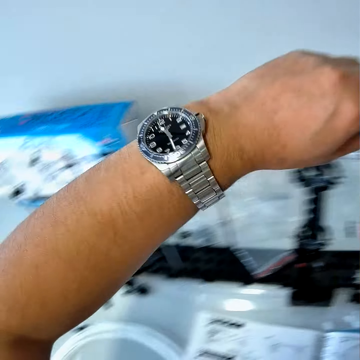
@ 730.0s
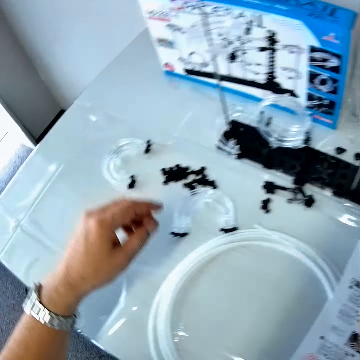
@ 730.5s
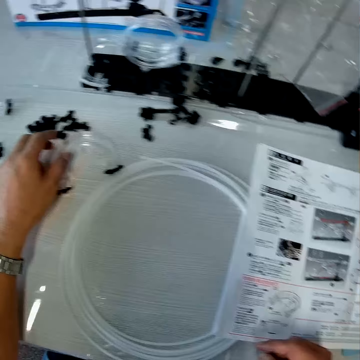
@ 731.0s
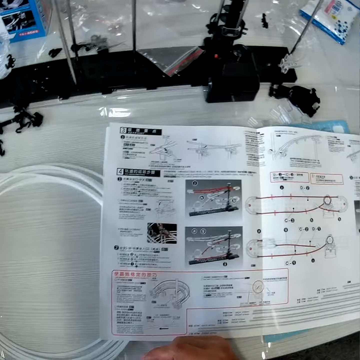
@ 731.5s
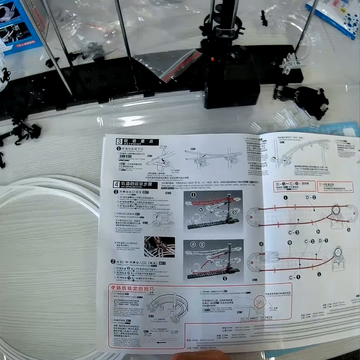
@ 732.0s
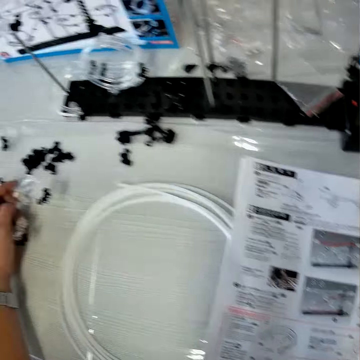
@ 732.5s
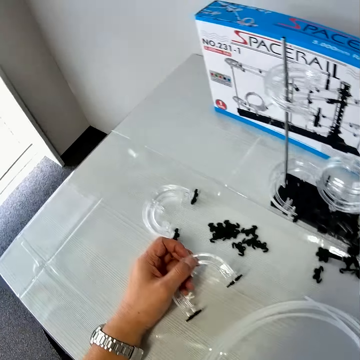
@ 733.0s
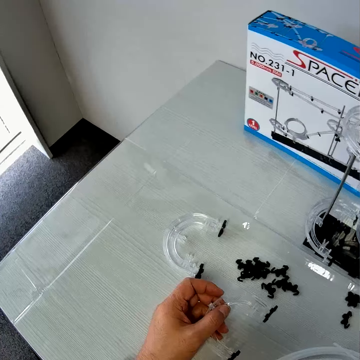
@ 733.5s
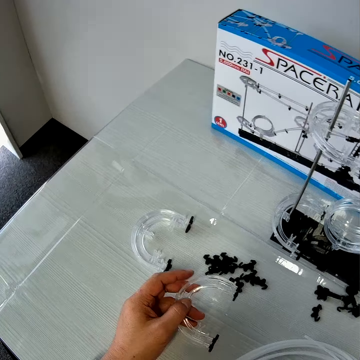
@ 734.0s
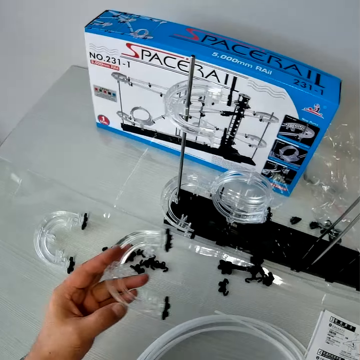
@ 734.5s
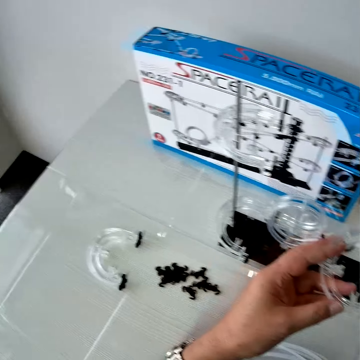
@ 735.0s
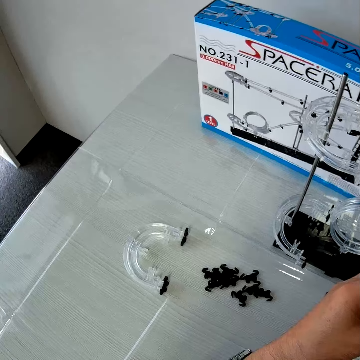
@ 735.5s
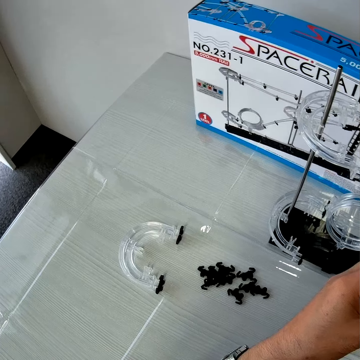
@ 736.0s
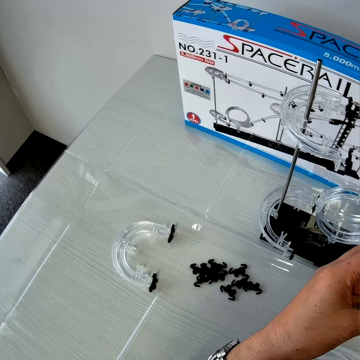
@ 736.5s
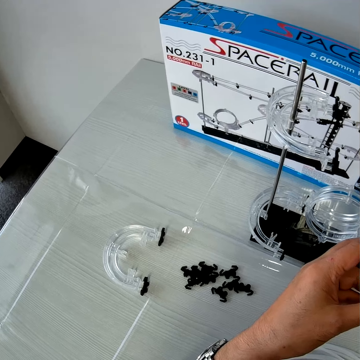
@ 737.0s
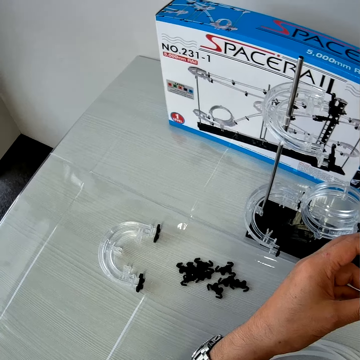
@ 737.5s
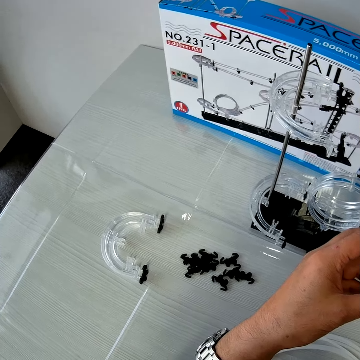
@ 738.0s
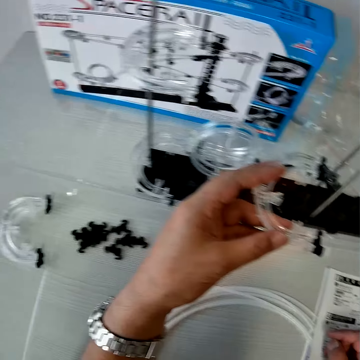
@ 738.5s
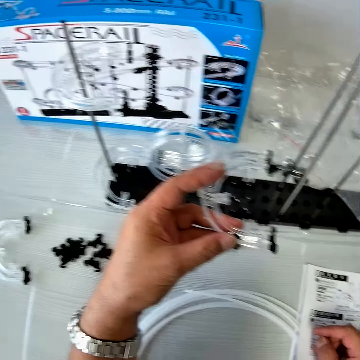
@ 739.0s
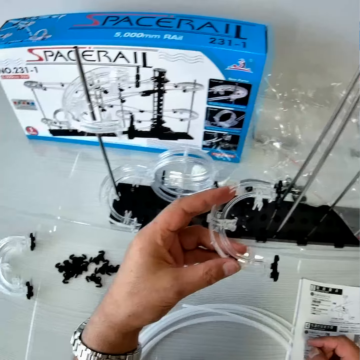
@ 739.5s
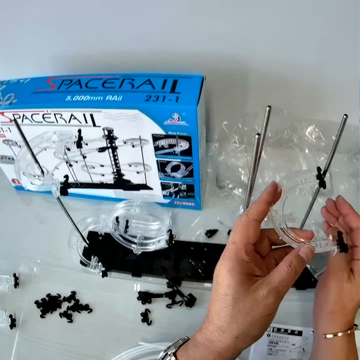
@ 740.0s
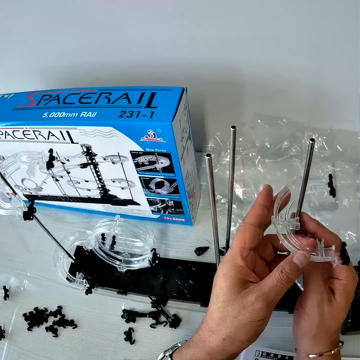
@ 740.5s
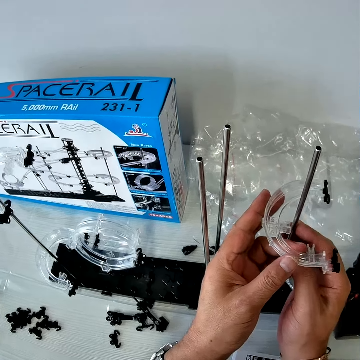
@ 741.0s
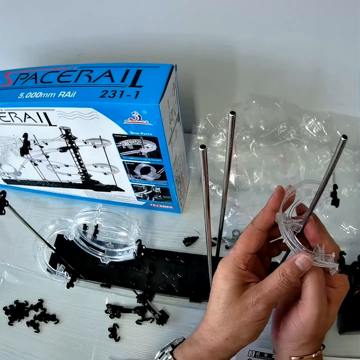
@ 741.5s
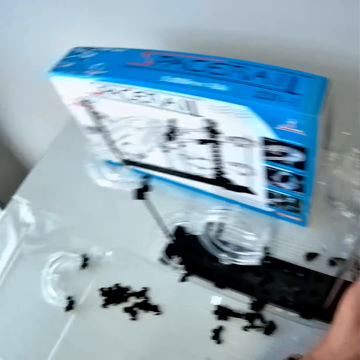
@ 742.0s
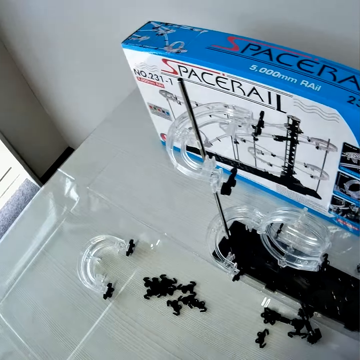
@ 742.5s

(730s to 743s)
The camera wearer picks a piece of the mechanical model or space rail corner from the table with his left hand. He reads the manual paper. He looks around the table. He moves his fingers. He raises the space rail corner. He looks around the table. He clips the piece of the mechanical model in his left hand on the iron rod of the mechanical model on the table.

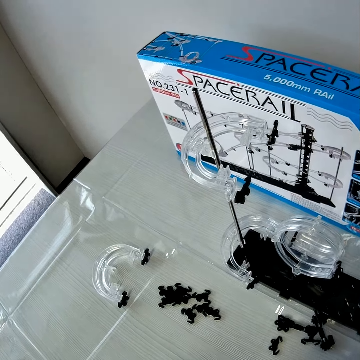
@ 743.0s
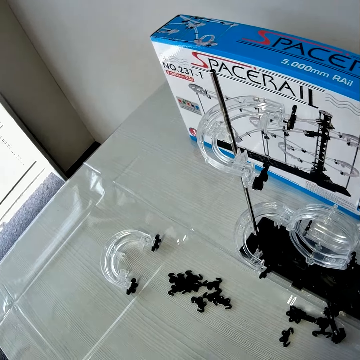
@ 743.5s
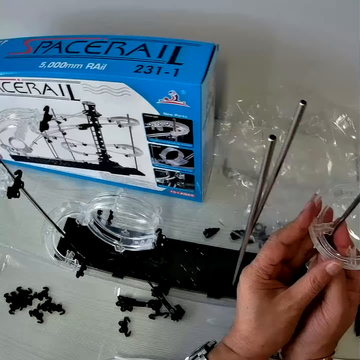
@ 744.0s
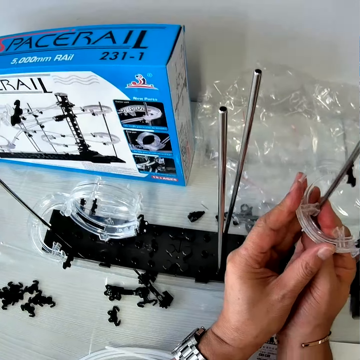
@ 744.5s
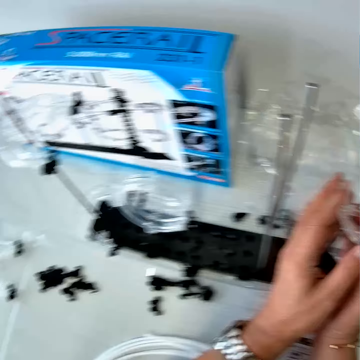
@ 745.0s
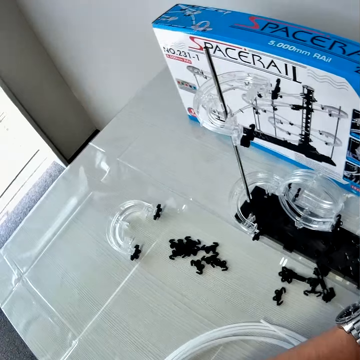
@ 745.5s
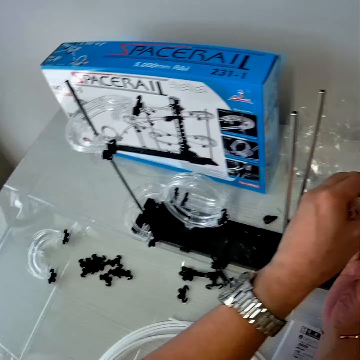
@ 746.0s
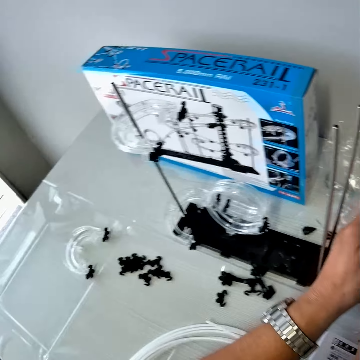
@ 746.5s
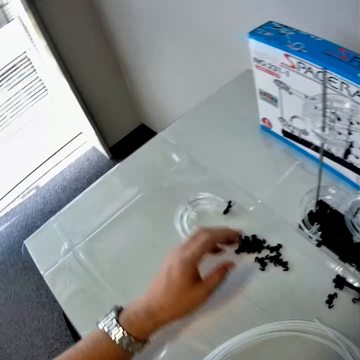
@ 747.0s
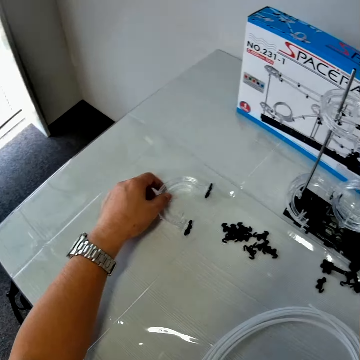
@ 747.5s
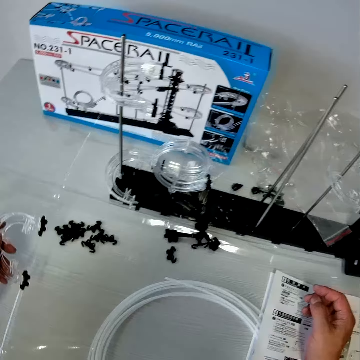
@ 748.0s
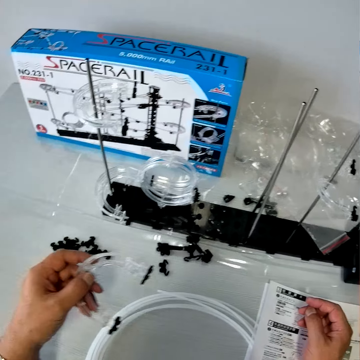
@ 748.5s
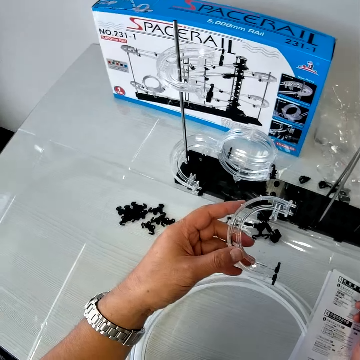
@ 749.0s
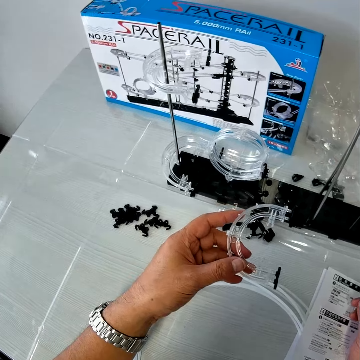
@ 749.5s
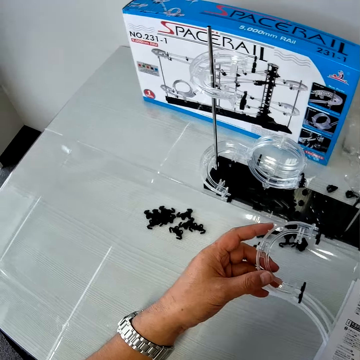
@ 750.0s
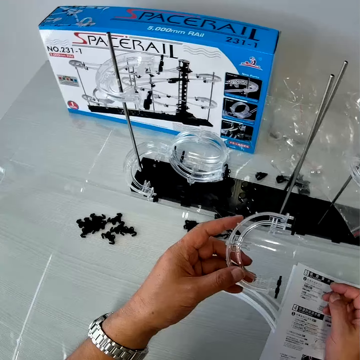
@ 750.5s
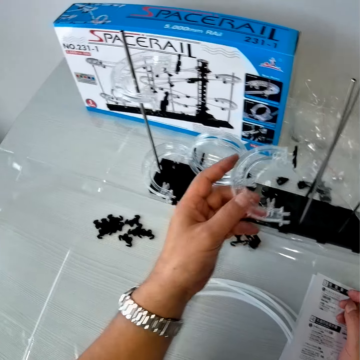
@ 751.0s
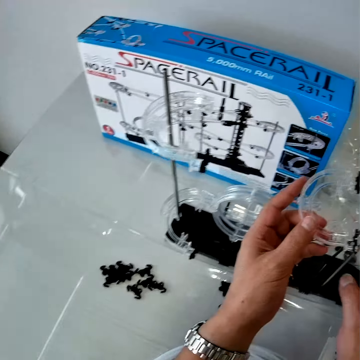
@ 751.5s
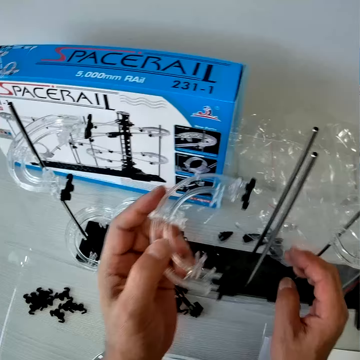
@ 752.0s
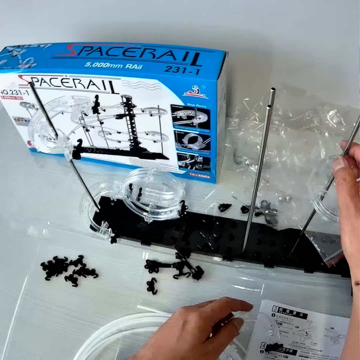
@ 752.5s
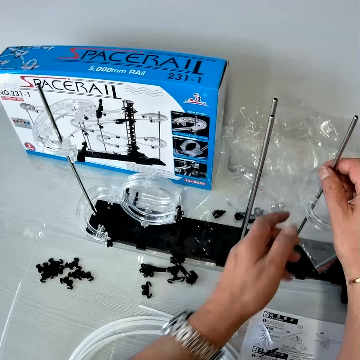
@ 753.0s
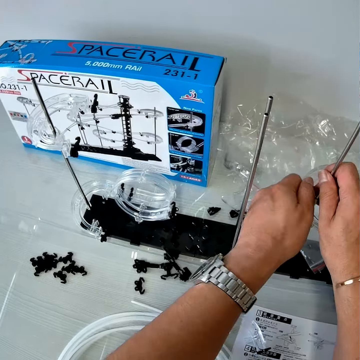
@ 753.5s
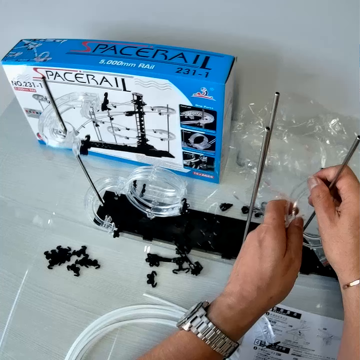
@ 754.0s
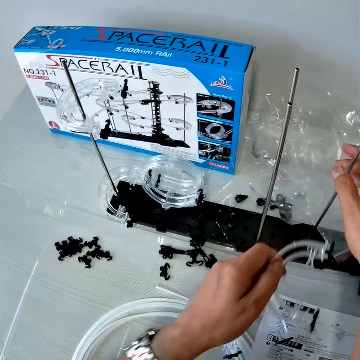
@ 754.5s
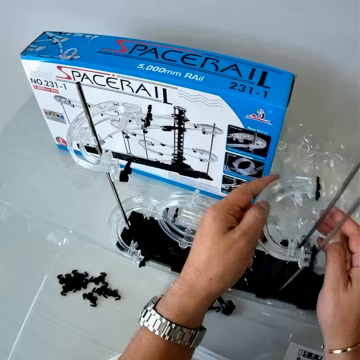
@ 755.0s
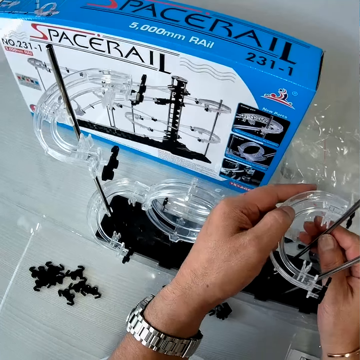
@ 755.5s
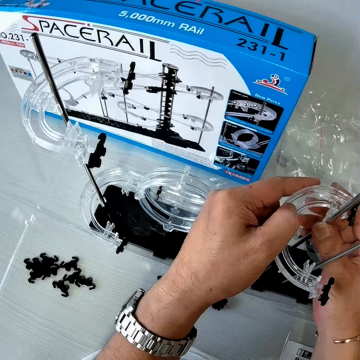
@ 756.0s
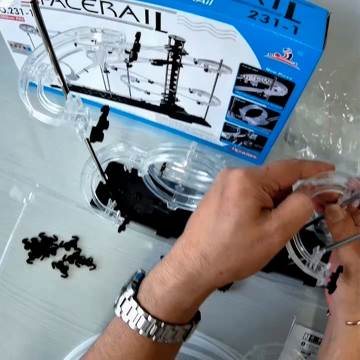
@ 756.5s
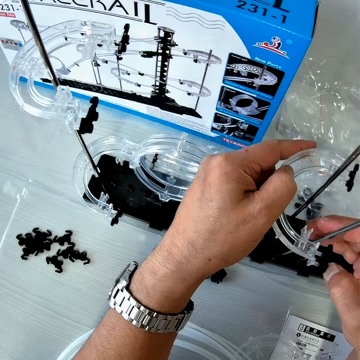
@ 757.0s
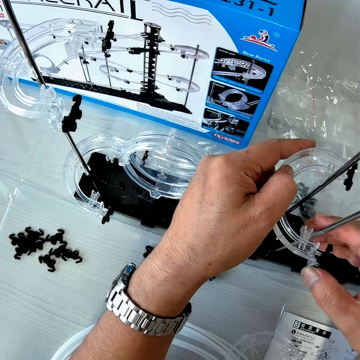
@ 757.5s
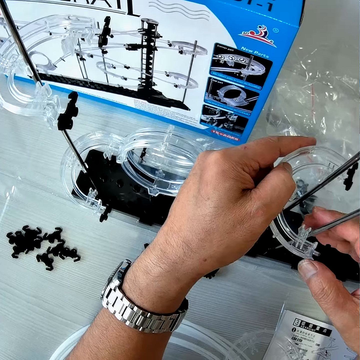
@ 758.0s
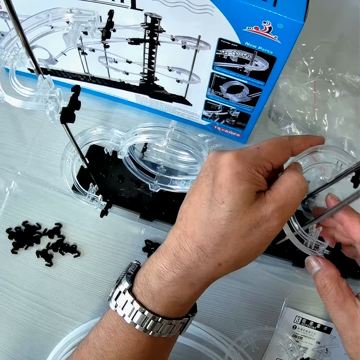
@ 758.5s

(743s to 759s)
The camera wearer looks around the table. He places the space rail corner on the shaft or iron rod. He looks around the table. He picks a piece of the mechanical model or space rail corner from the table with his left hand. He holds the space rail corner. He holds the shafts. He drops the piece of the mechanical model in his left hand on the table. He holds the iron rod on the mechanical model piece on the table with his right hand. He removes a piece of the mechanical model with his left hand from the iron rod of the mechanical model on the table. He clips the piece of the mechanical model in his left hand on two iron rods of the mechanical model on the table.

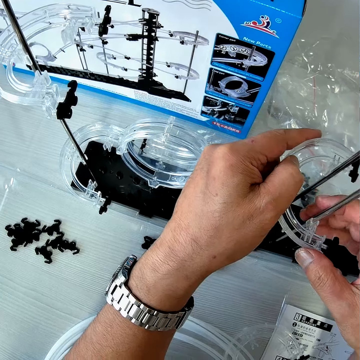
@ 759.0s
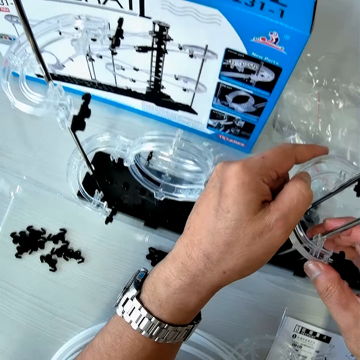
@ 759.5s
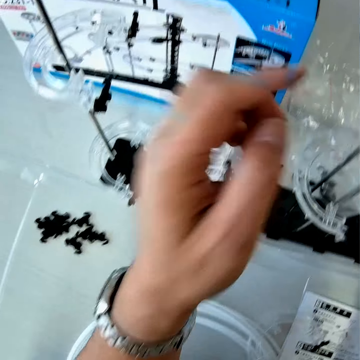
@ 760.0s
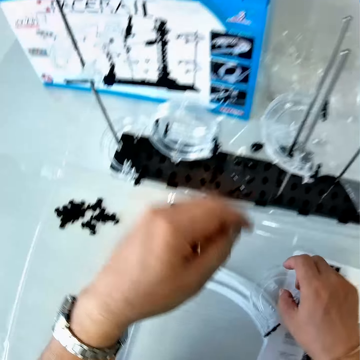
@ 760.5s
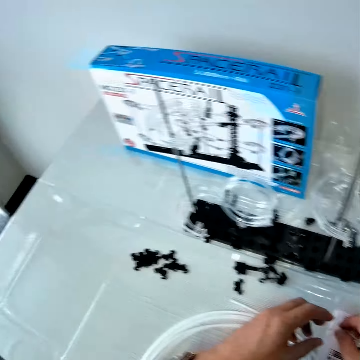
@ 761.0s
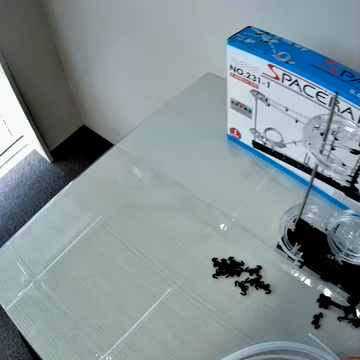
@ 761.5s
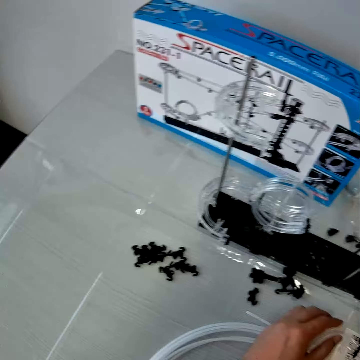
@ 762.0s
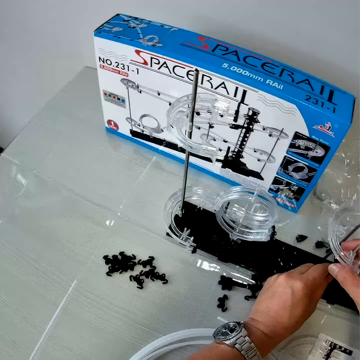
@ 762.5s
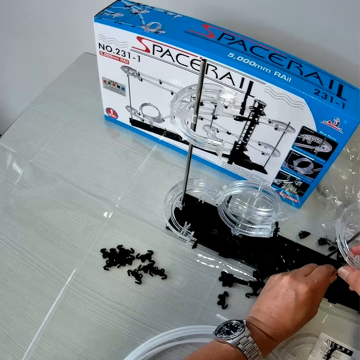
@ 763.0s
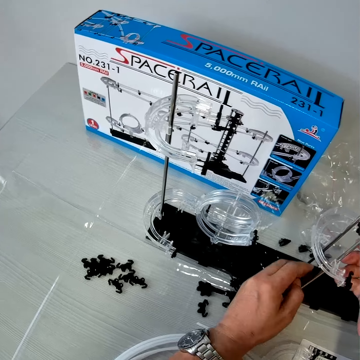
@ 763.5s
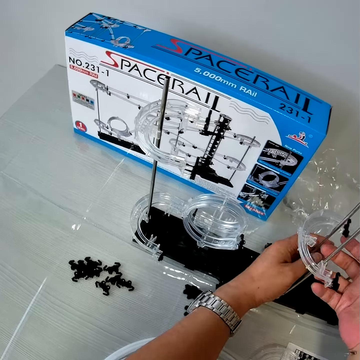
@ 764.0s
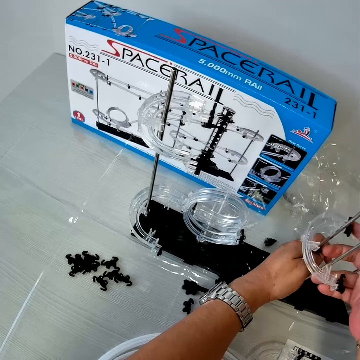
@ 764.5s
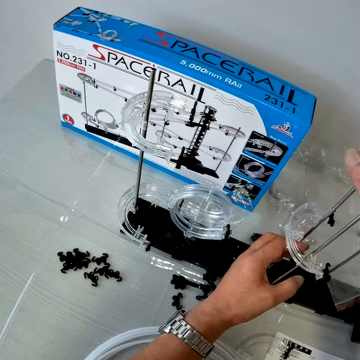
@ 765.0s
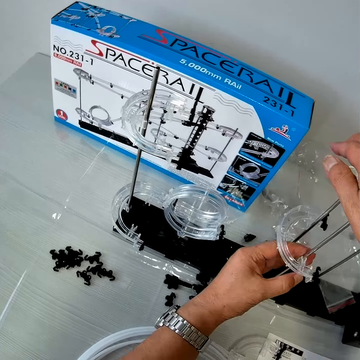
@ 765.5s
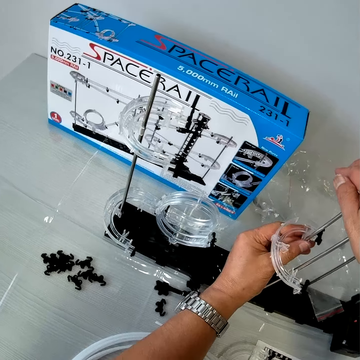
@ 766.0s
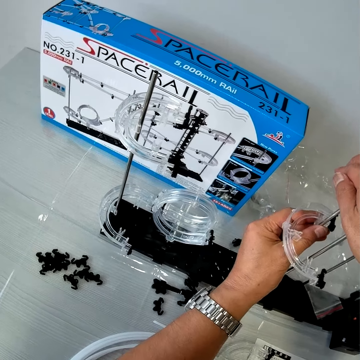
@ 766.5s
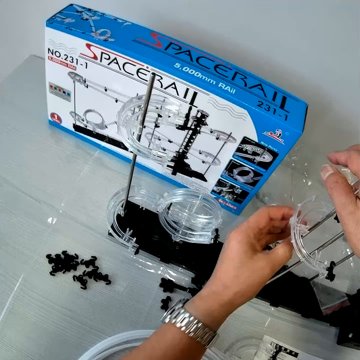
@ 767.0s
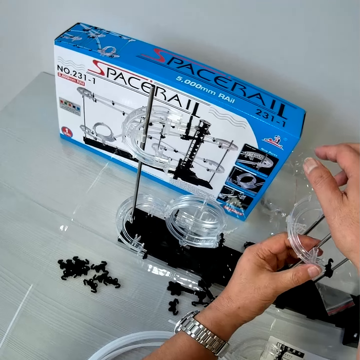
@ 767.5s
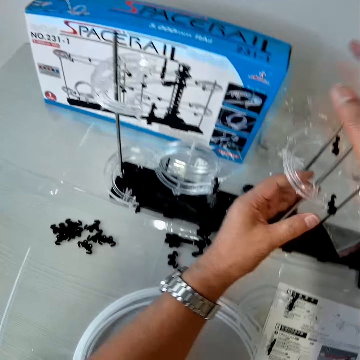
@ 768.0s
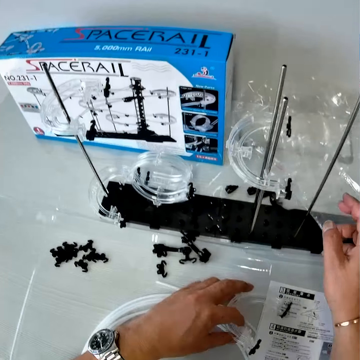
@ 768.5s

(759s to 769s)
The camera wearer touches the space rail corner. He looks around the table. He holds the shaft. He adjusts the piece of the mechanical model on the iron rod with his hands. He raises the space rail corner.
